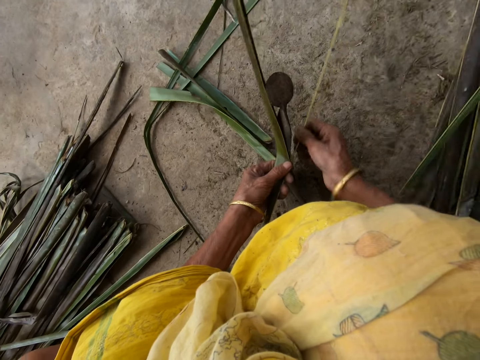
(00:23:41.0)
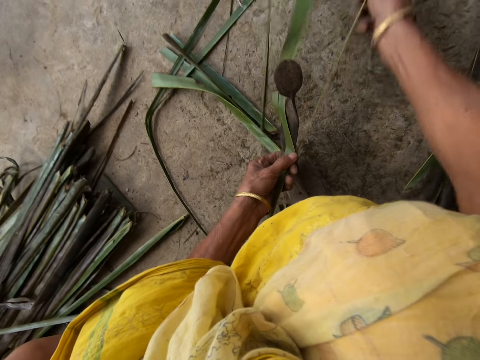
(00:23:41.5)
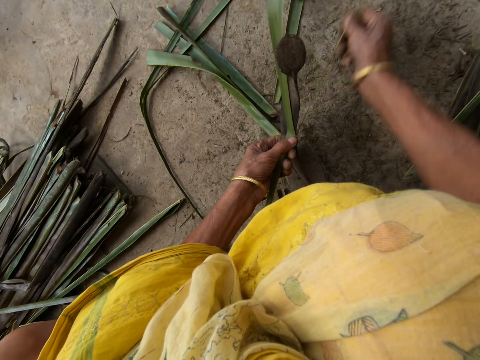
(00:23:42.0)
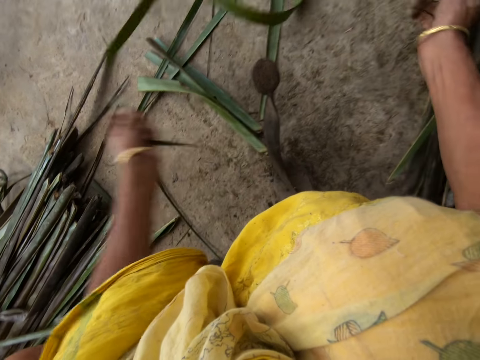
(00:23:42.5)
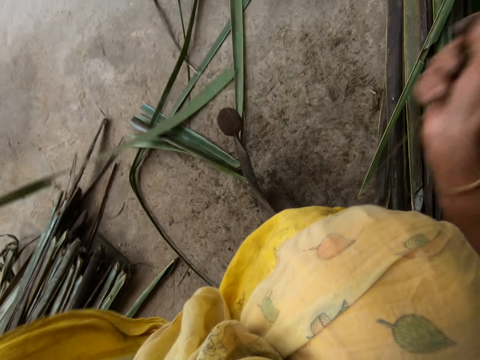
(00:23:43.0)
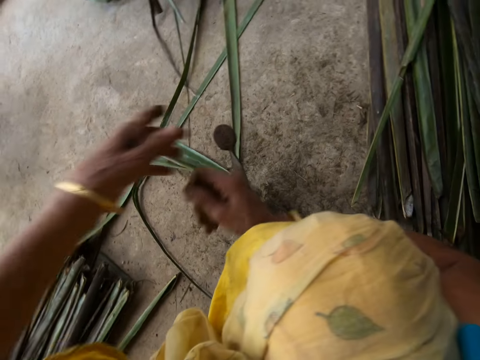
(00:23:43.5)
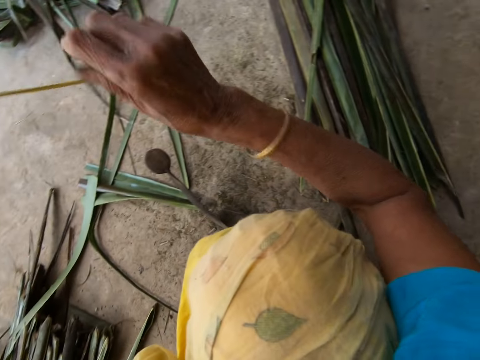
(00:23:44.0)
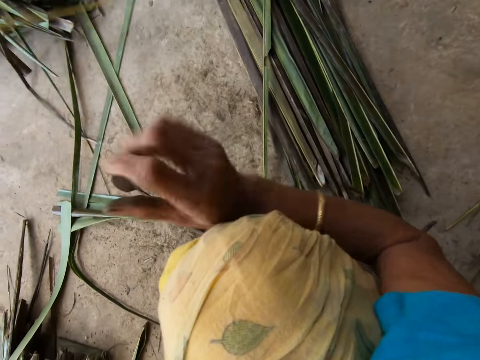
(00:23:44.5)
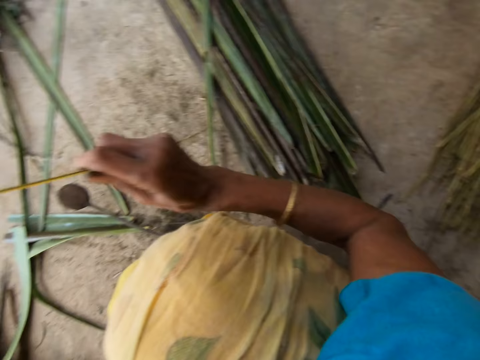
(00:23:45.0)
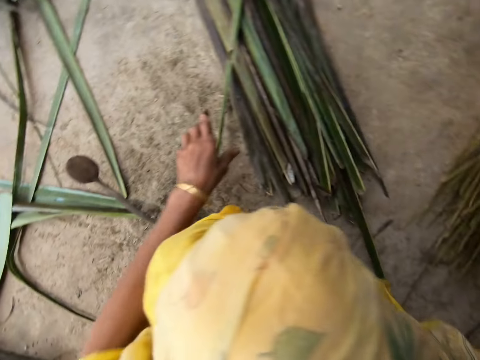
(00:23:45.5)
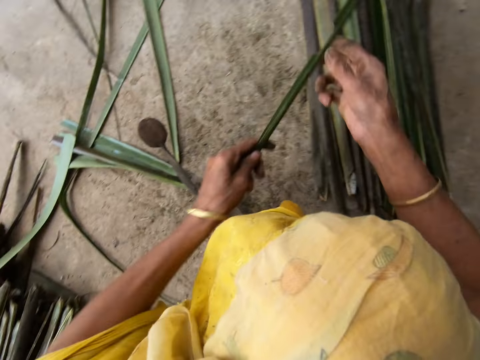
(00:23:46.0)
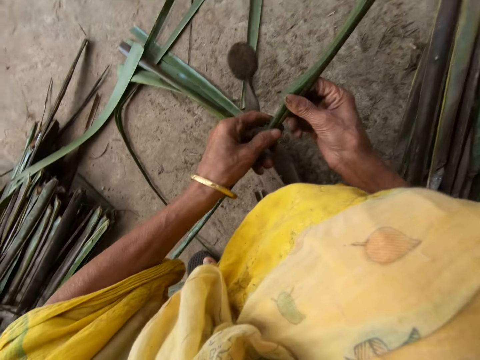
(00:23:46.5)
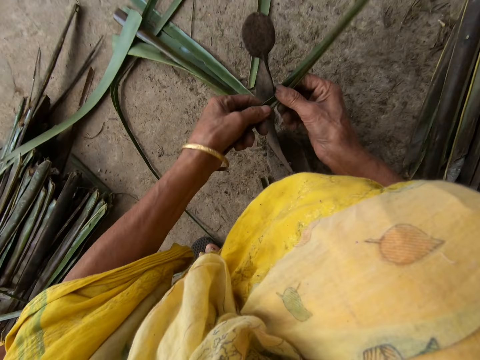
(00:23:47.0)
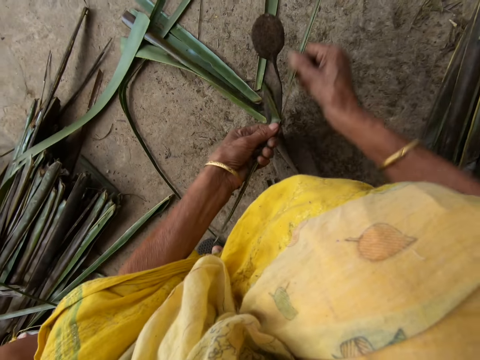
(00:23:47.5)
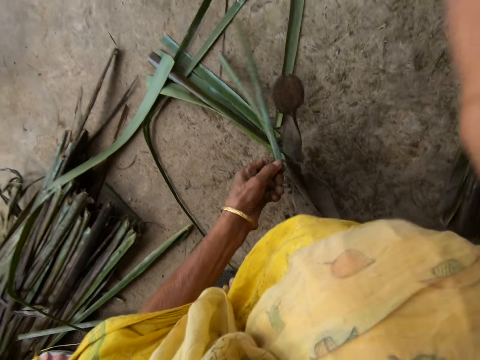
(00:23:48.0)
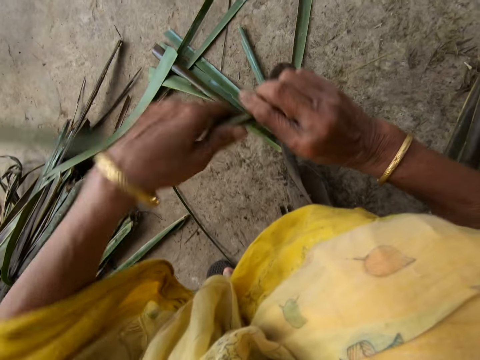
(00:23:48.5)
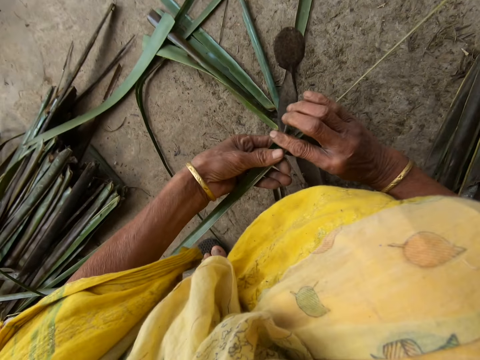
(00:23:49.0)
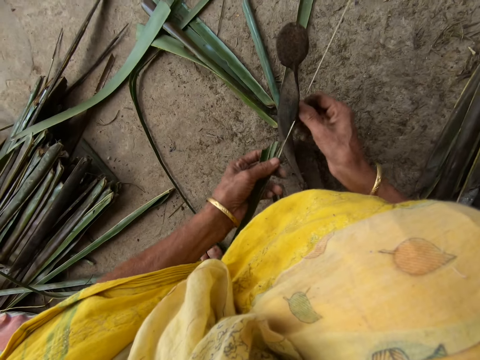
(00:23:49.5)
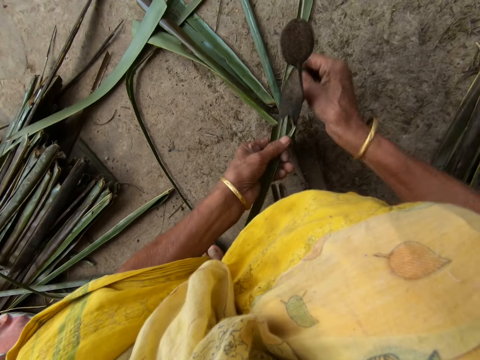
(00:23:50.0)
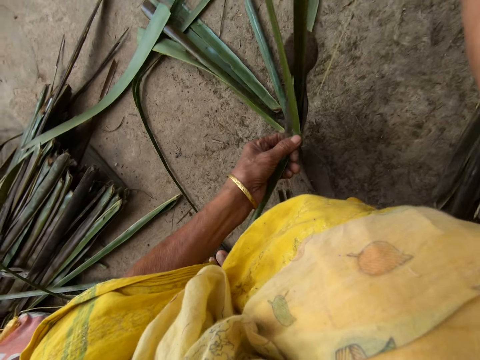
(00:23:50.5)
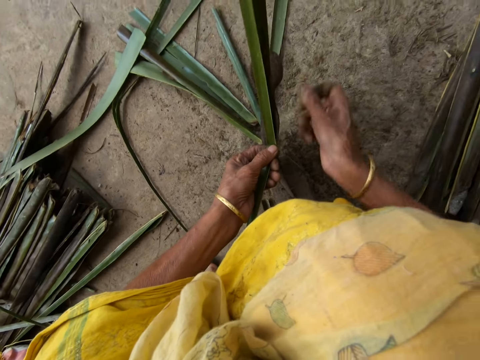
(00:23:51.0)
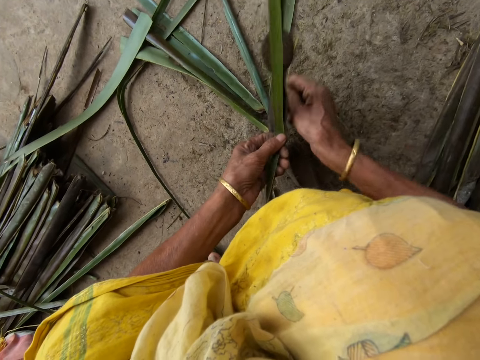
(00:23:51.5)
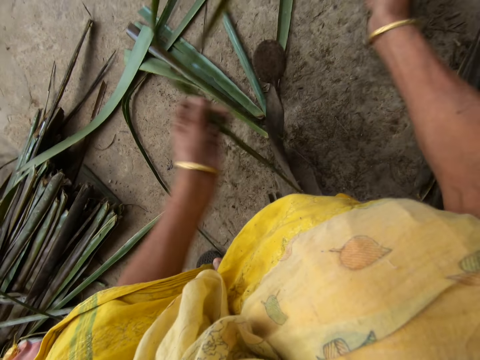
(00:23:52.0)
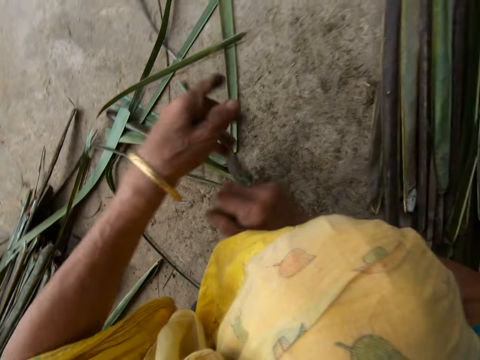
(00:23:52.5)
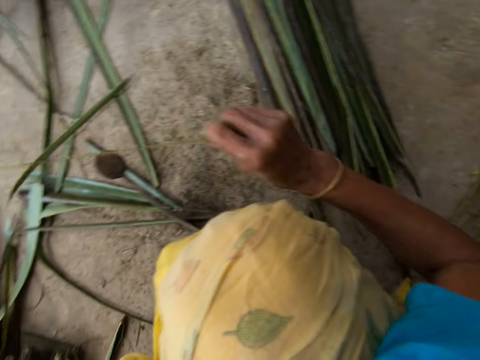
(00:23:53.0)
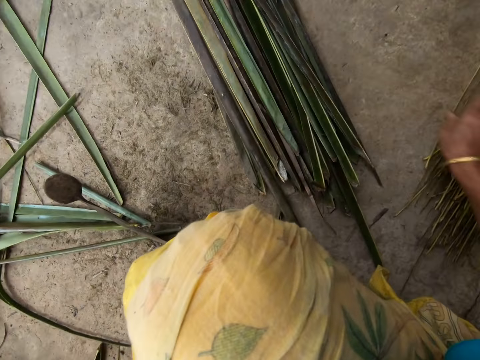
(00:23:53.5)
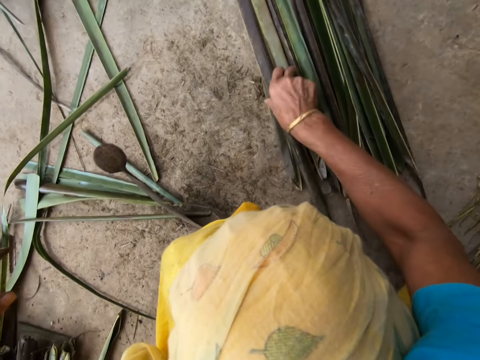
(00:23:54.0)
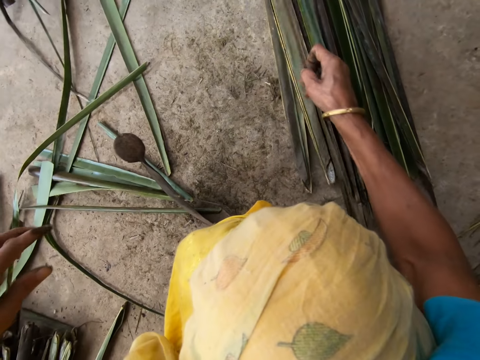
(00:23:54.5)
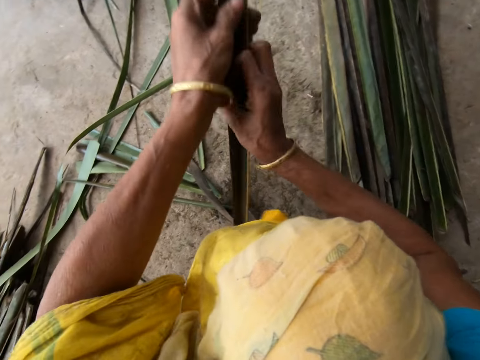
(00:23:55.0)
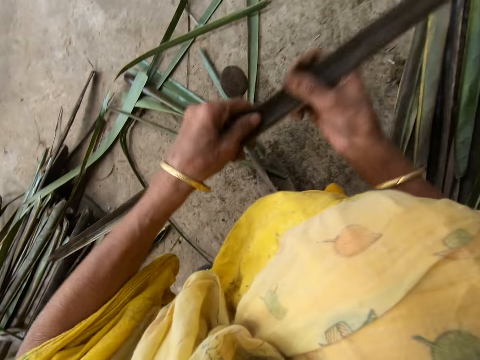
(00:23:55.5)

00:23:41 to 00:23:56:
The camera wearer drops the stick or midrib on the floor with her right hand. She picks up a leaflet or coconut leaf from the floor with her right hand. She trims the leaflet from a stick with the sharp-edged iron rod on the floor. She pulls the midrib on the coconut leaf. She reaps the coconut leaf off the midrib on the vegetable cutter. She pulls the midrib on the coconut leaf. She drops the stick on the floor with her right hand. She picks up a leaflet from the floor with her right hand.

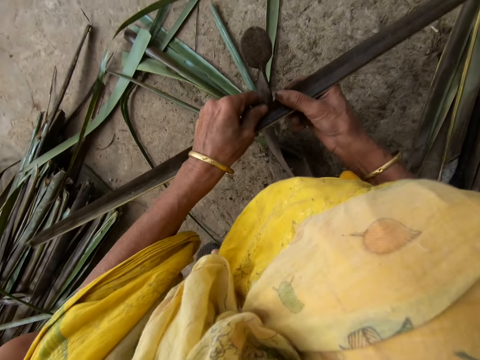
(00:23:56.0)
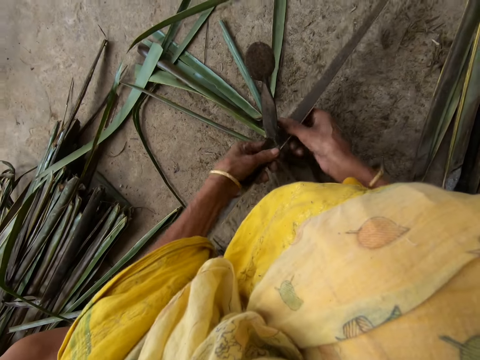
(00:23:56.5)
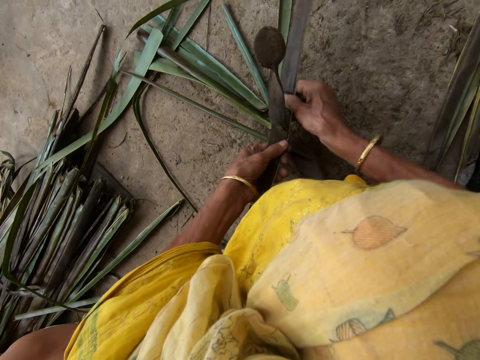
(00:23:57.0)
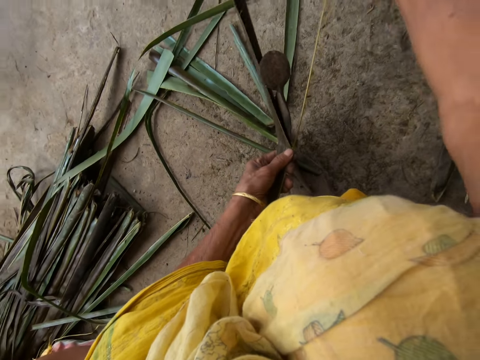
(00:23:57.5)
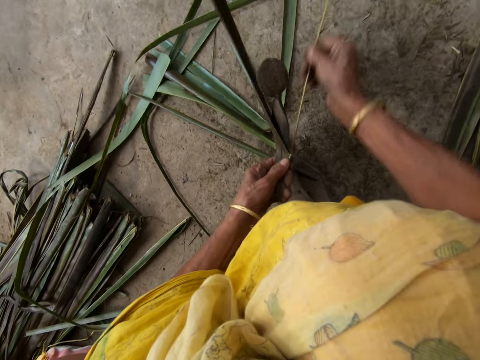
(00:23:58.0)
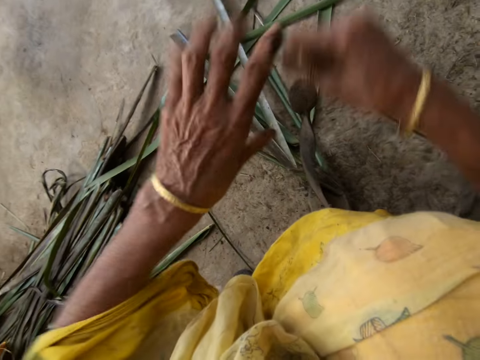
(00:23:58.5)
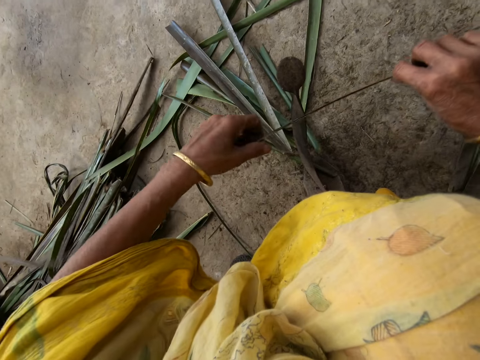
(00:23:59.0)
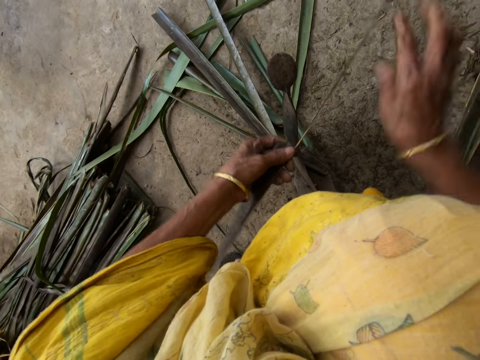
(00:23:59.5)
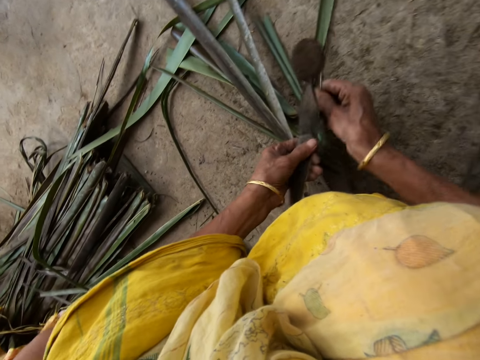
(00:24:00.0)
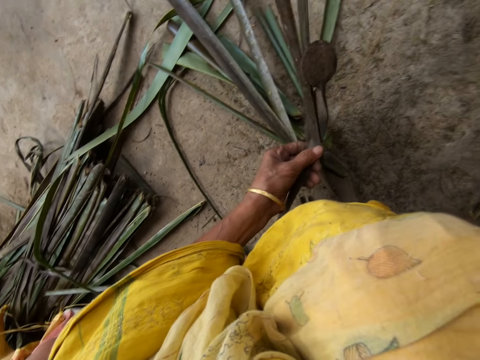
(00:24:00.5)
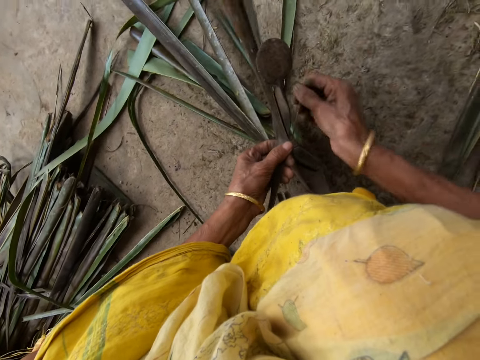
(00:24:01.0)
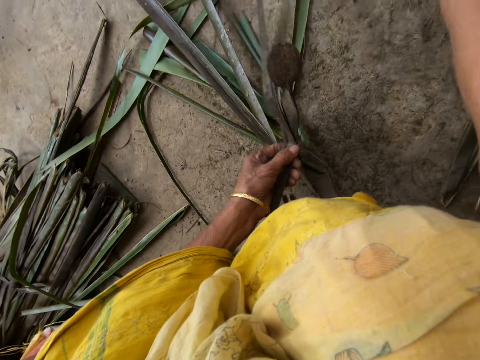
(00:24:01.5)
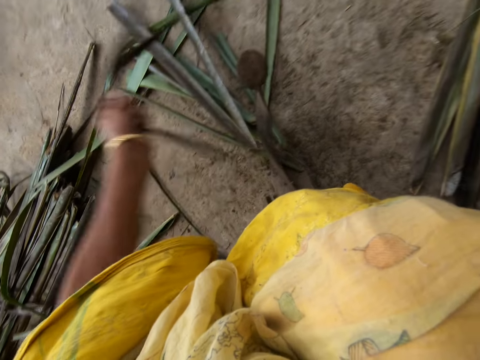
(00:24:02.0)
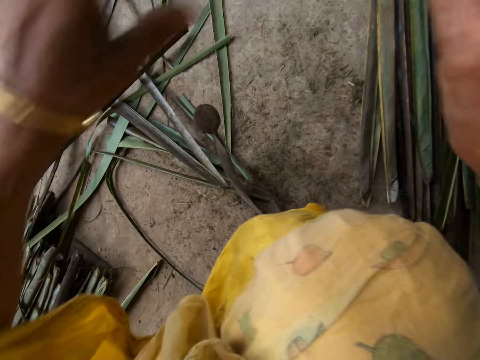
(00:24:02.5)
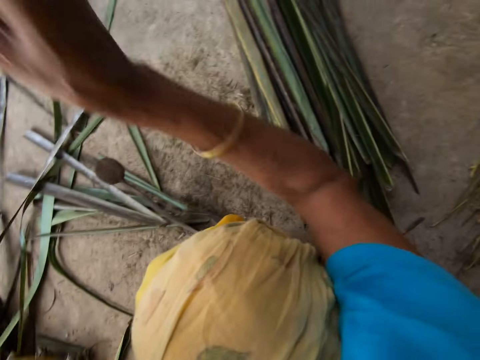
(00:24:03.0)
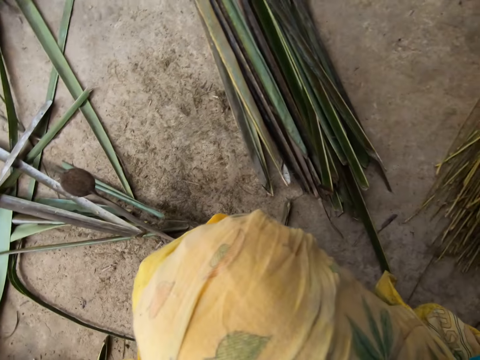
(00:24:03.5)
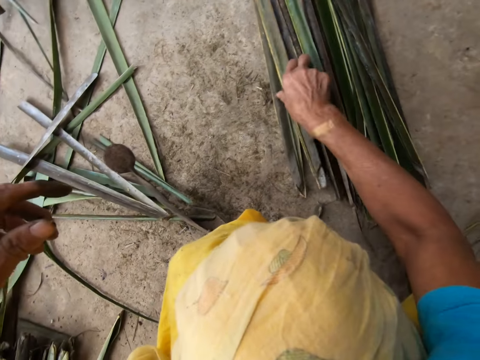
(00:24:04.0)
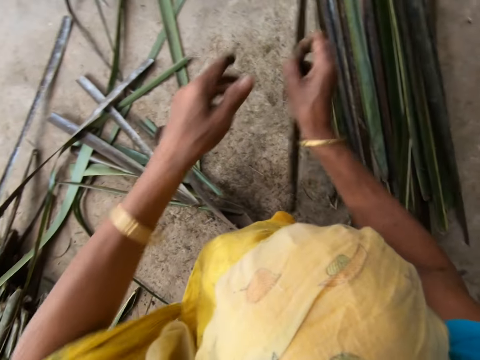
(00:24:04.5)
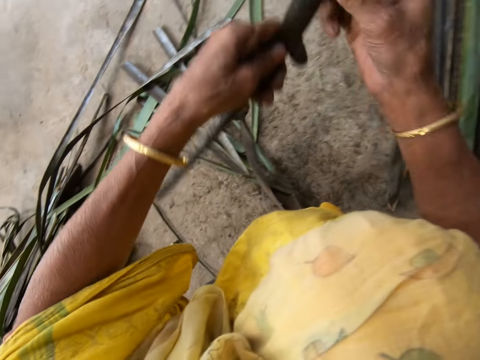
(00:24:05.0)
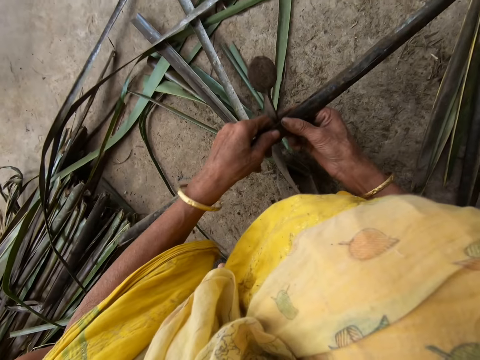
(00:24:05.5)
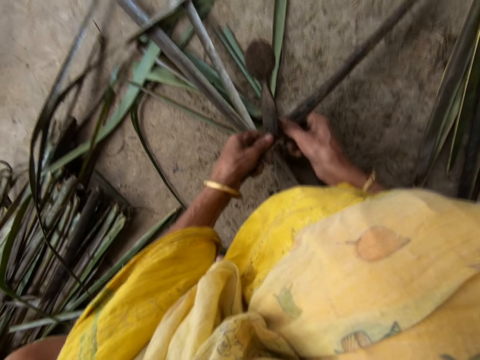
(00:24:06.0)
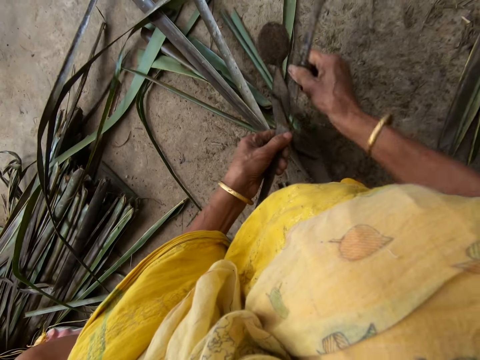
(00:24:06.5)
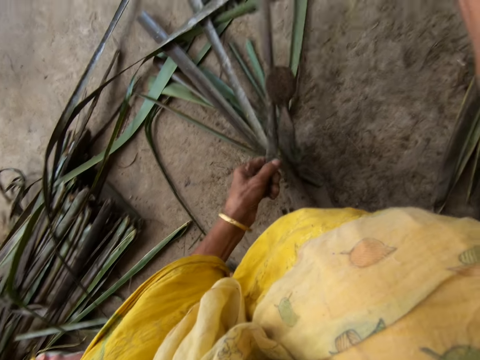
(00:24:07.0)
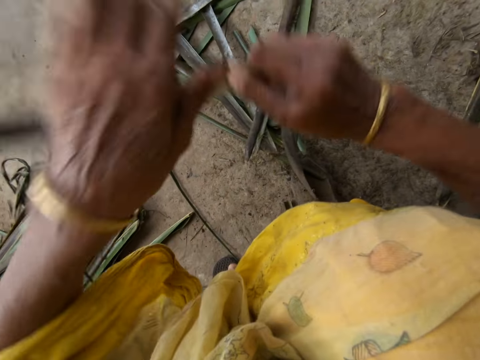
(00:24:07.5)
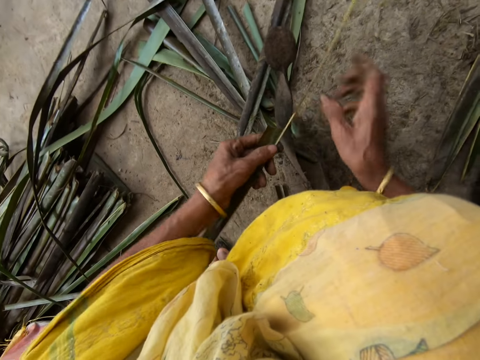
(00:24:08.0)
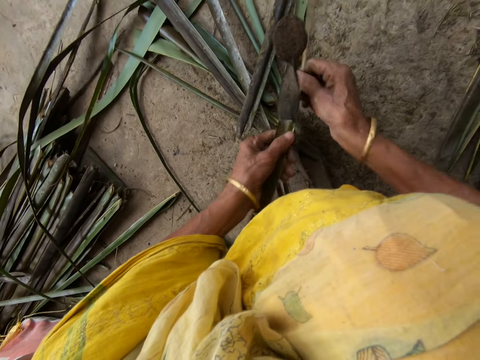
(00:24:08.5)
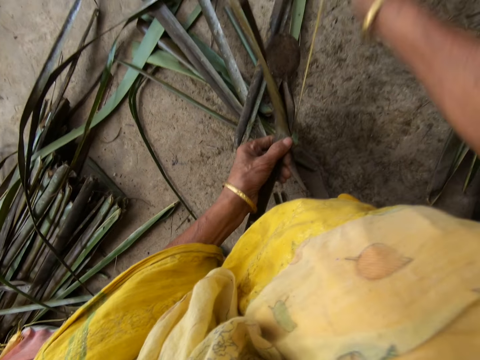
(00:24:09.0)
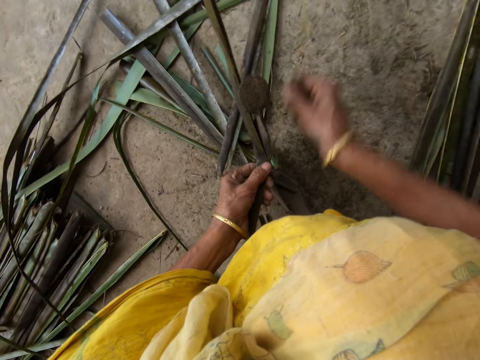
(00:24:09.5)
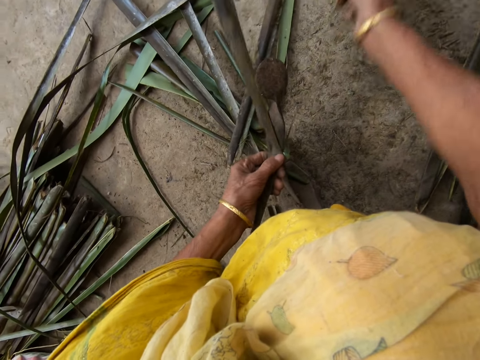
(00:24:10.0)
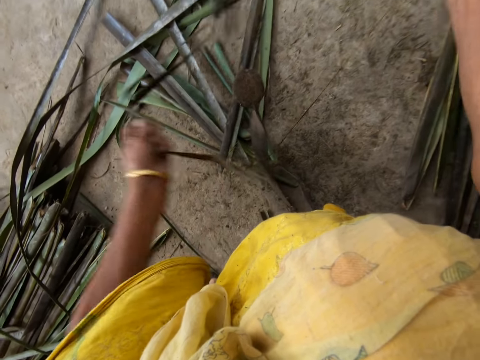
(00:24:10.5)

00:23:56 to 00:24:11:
The camera wearer trims a leaflet or coconut leaf from a stick or midrib with the sharp-edged iron rod on the floor. She pulls the midrib on the coconut leaf. She reaps the coconut leaf off the midrib on the vegetable cutter. She pulls the midrib on the coconut leaf. She drops the stick on the floor with her right hand. She picks up a leaflet from the floor with her right hand. She trims the leaflet from a stick with the sharp-edged iron rod on the floor. She pulls the midrib on the coconut leaf. She reaps the coconut leaf off the midrib on the vegetable cutter. She pulls the midrib on the coconut leaf.
